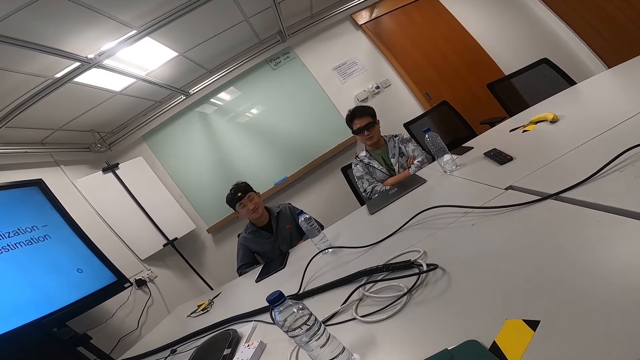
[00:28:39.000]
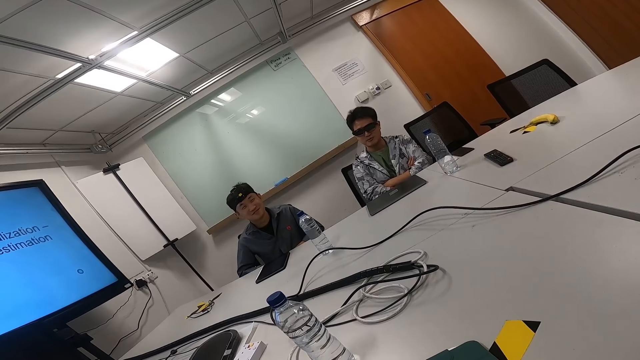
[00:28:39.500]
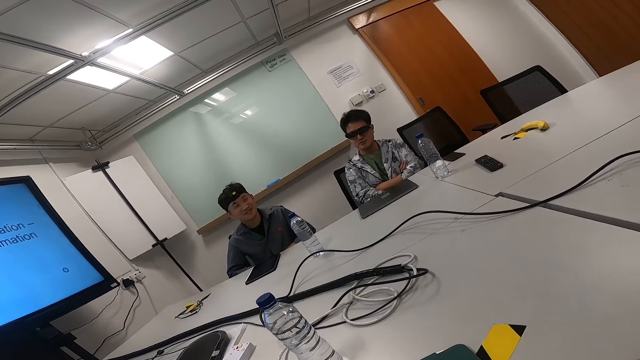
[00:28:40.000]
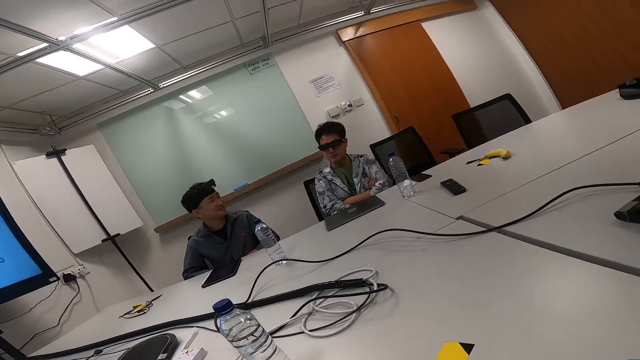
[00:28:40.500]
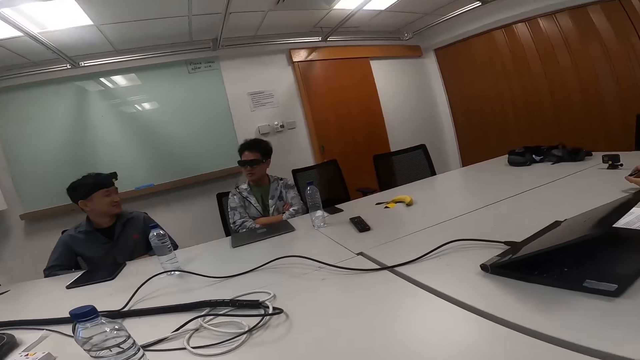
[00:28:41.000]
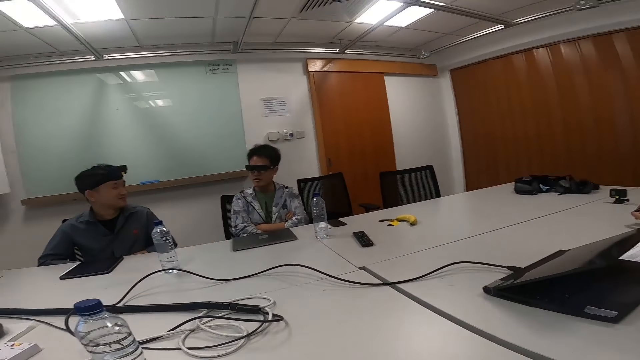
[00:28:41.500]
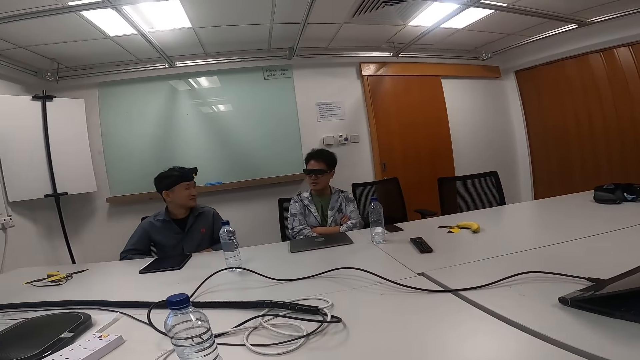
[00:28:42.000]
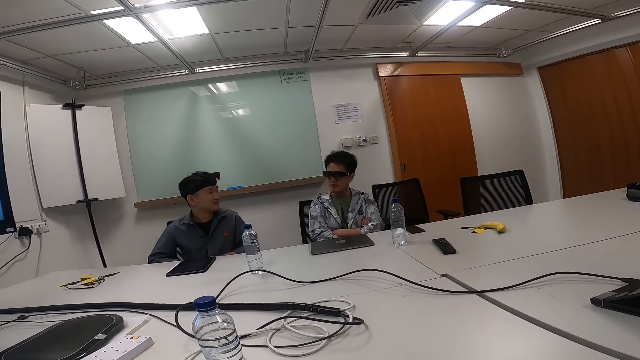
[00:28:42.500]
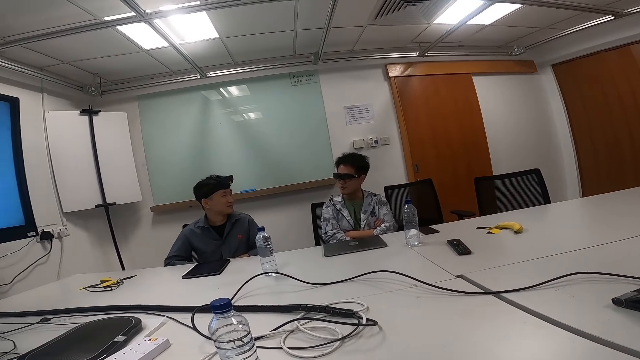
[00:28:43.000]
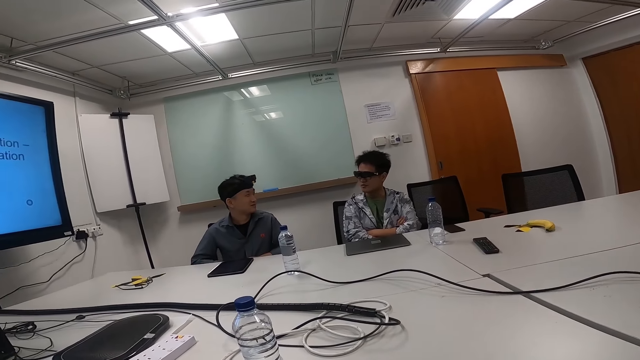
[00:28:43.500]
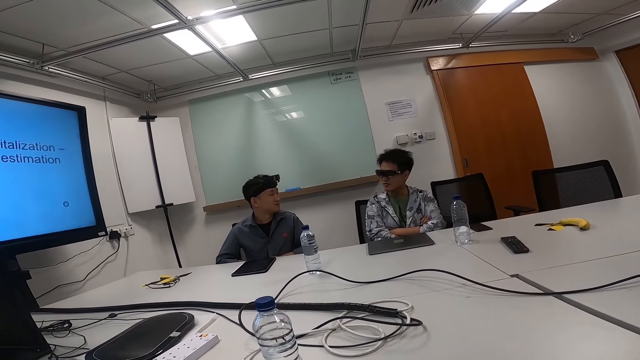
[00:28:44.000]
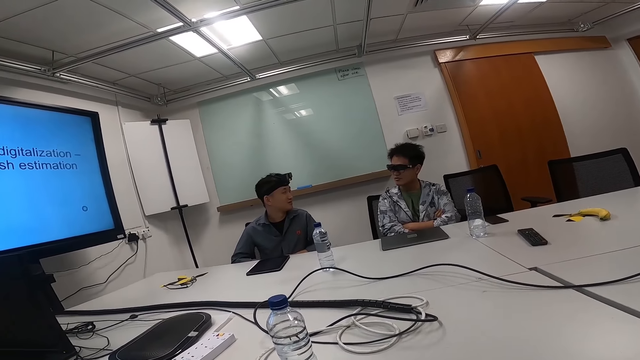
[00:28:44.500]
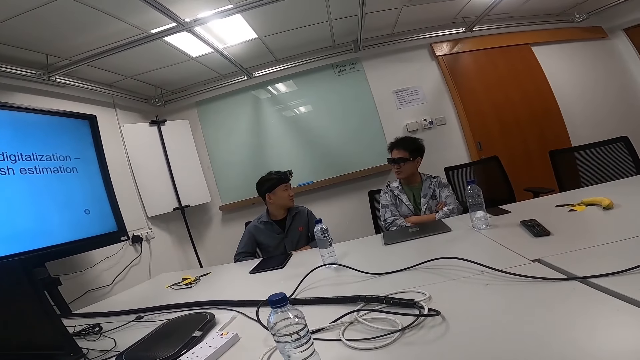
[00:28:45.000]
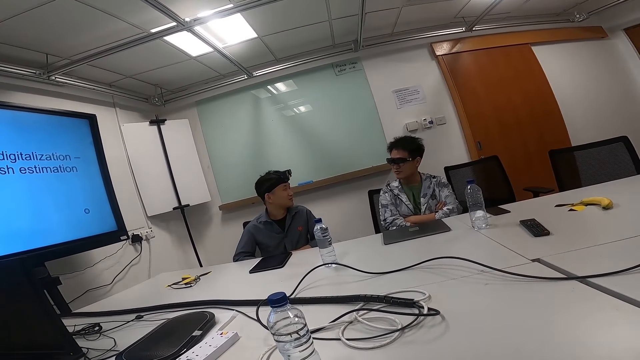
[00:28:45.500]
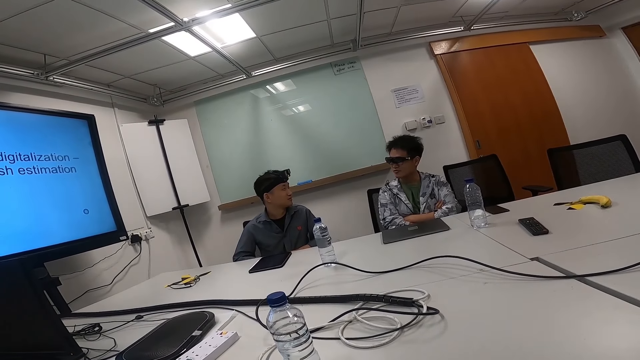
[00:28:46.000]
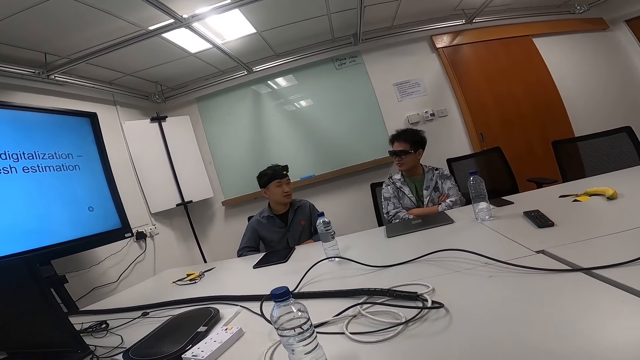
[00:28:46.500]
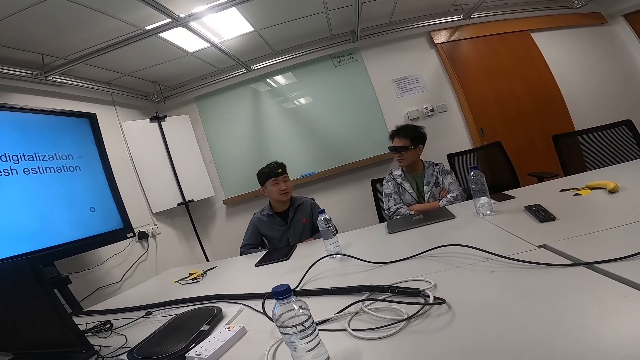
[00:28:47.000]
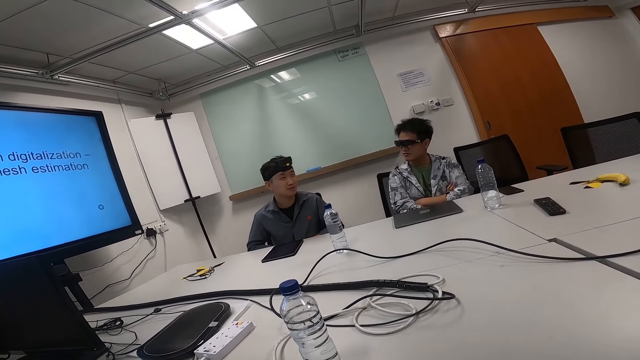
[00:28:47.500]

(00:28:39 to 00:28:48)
A man converses with another man. The camera wearer looks around.

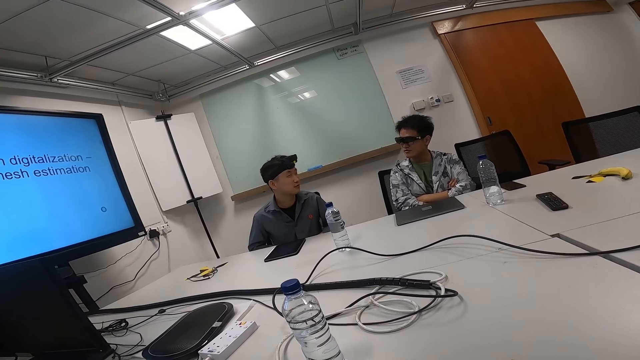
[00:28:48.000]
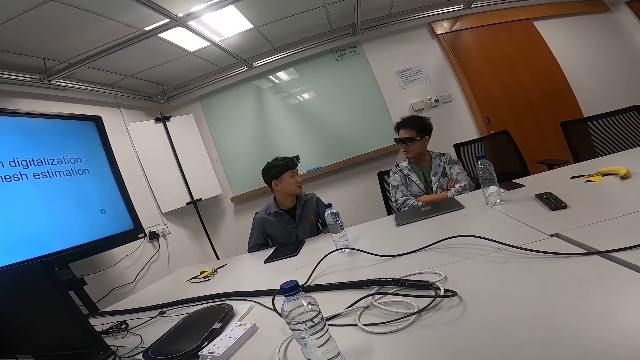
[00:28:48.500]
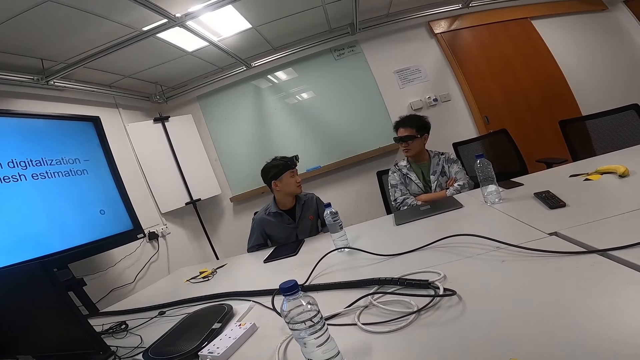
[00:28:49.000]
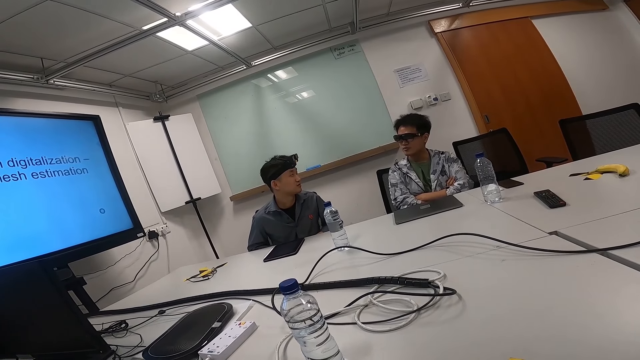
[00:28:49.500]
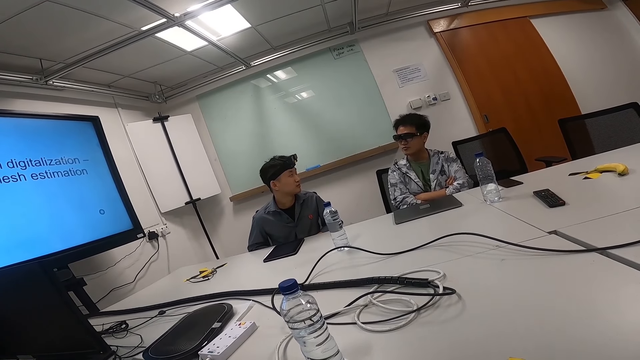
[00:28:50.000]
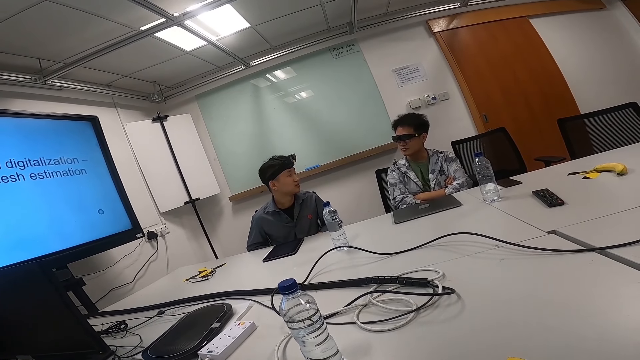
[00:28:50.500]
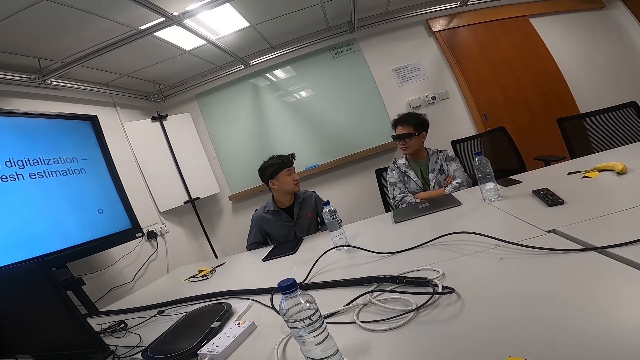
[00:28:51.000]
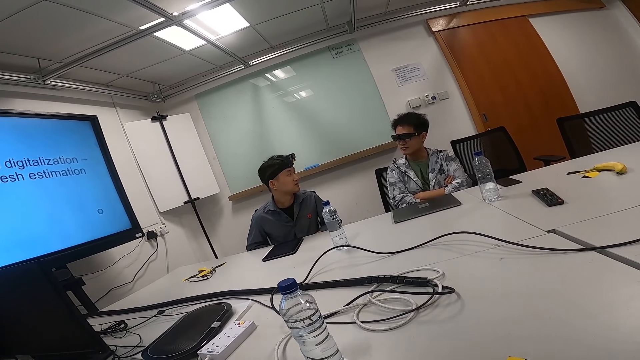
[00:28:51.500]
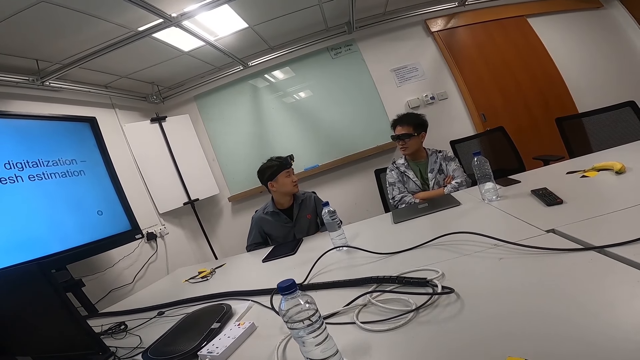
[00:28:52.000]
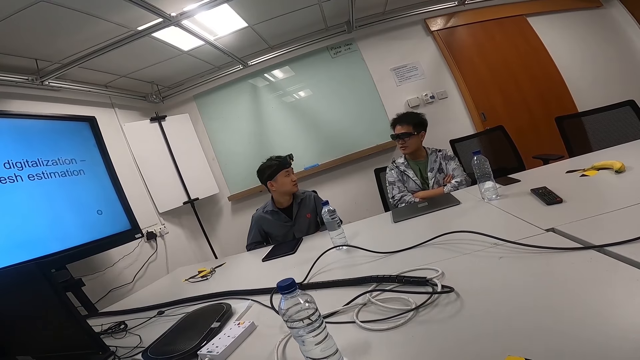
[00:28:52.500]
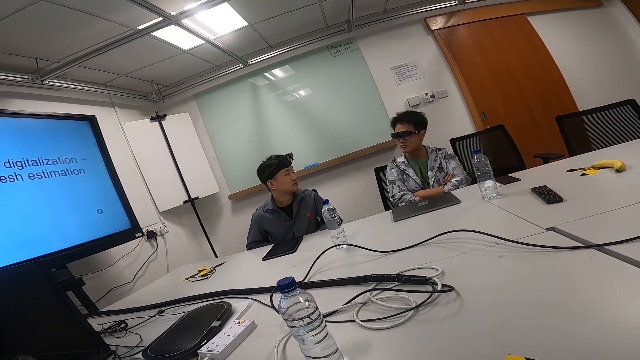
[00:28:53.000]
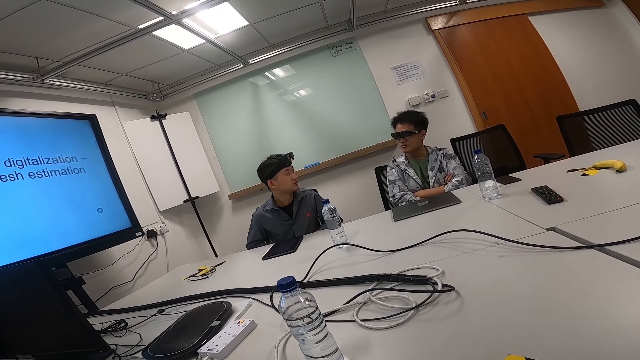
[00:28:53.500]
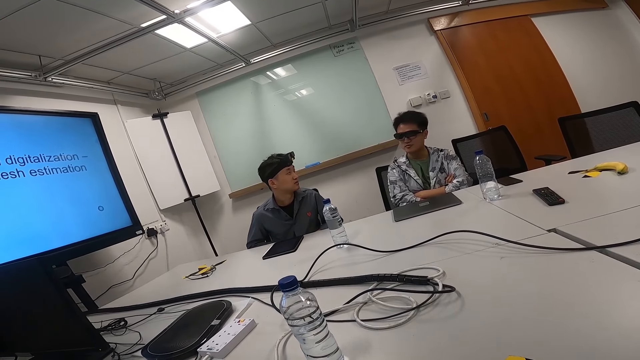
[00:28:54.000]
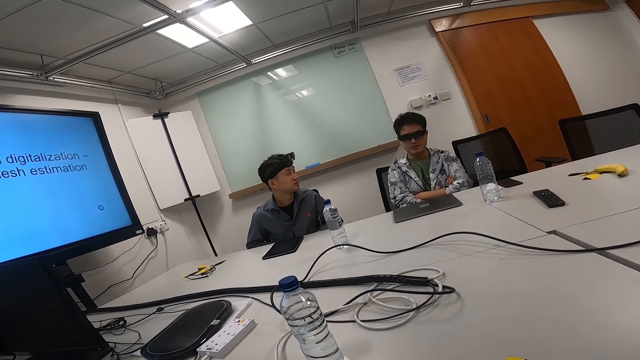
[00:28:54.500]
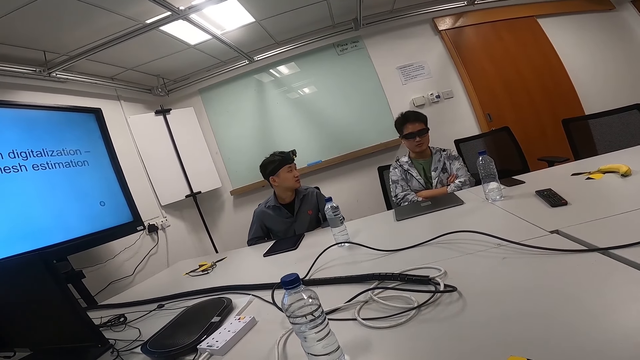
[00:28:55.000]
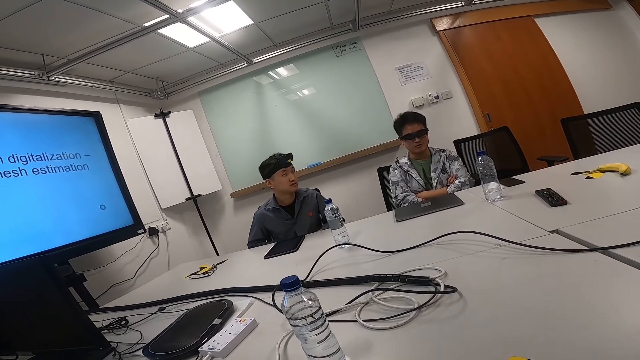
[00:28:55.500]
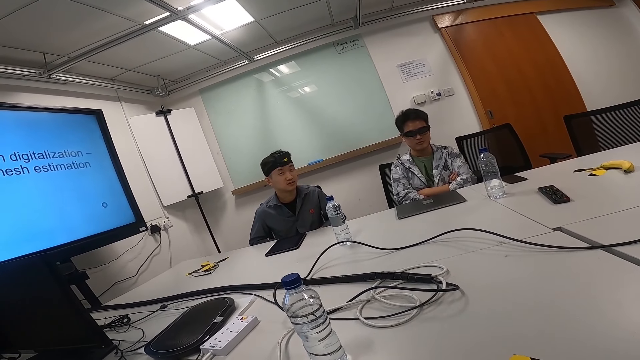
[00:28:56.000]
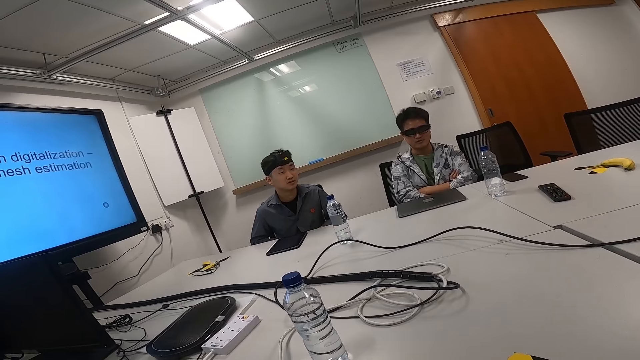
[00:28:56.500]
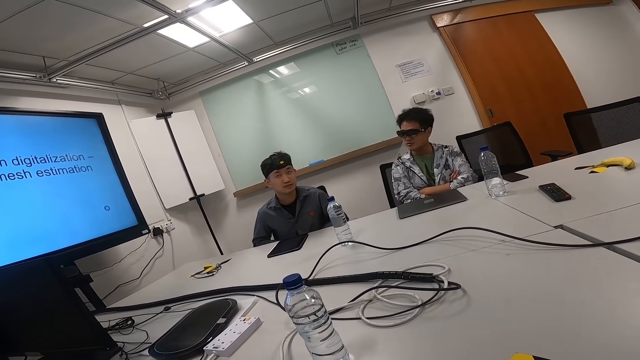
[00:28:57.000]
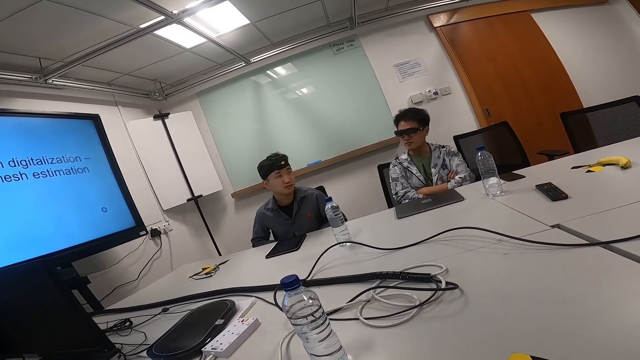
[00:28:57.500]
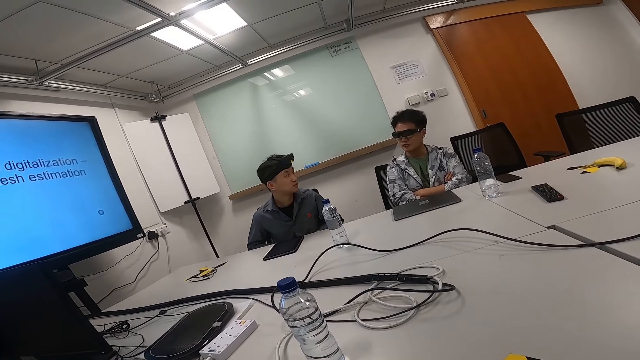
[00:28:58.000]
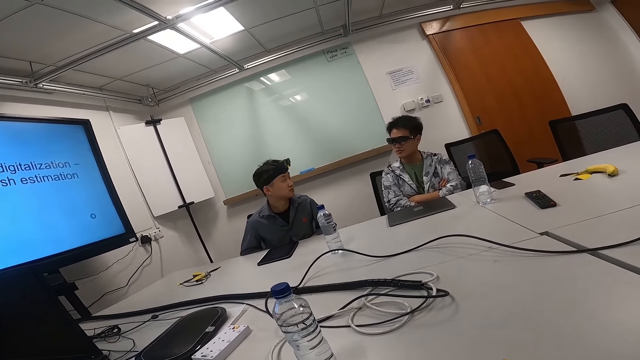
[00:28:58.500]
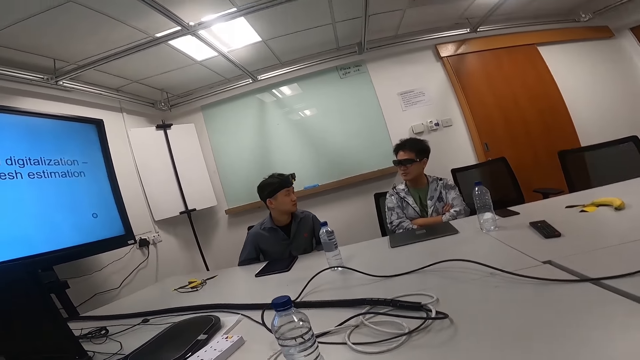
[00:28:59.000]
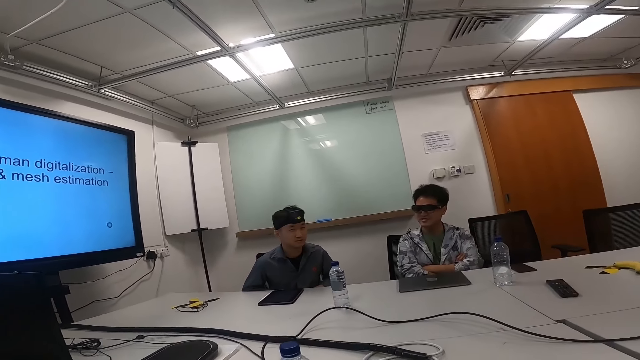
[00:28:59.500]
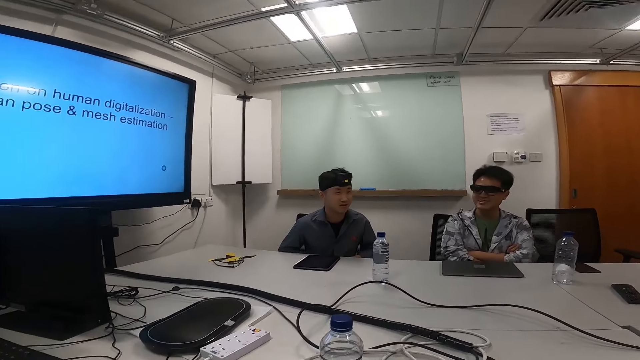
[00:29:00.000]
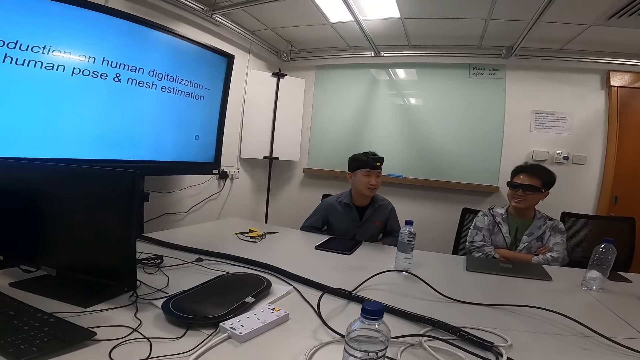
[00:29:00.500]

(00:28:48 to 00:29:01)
A man speaks.
